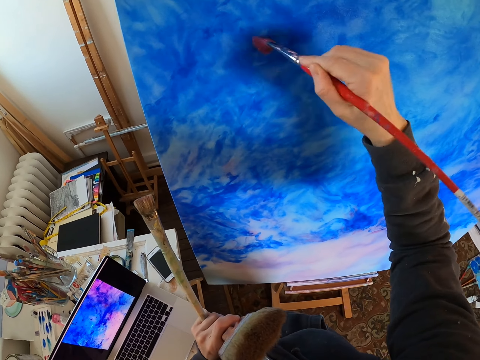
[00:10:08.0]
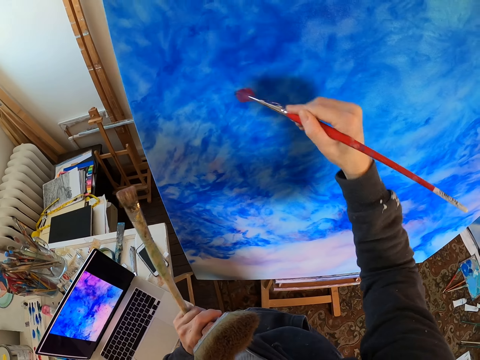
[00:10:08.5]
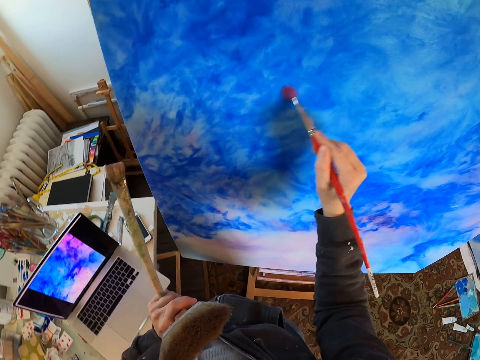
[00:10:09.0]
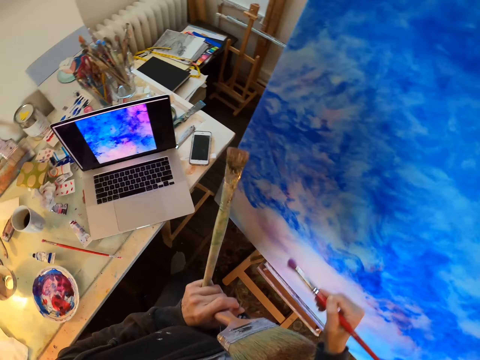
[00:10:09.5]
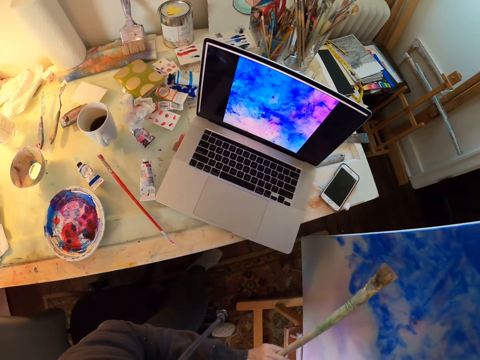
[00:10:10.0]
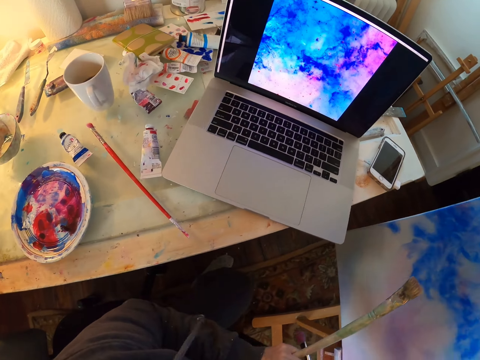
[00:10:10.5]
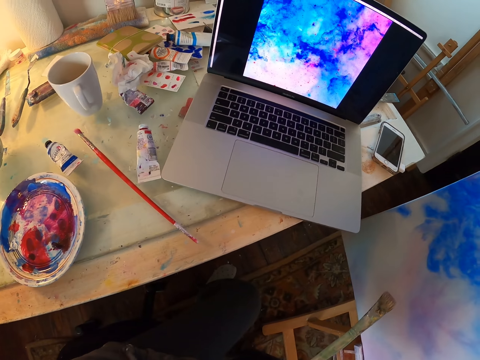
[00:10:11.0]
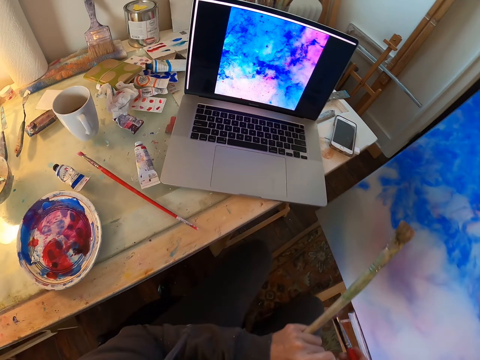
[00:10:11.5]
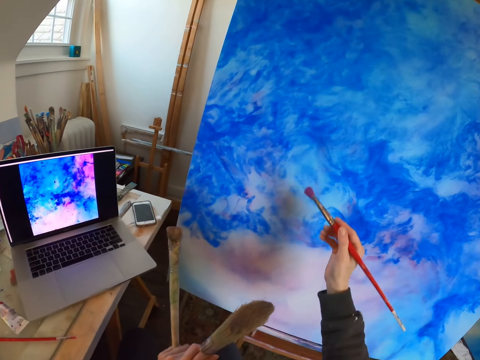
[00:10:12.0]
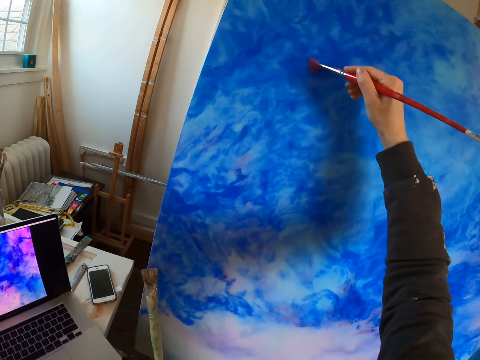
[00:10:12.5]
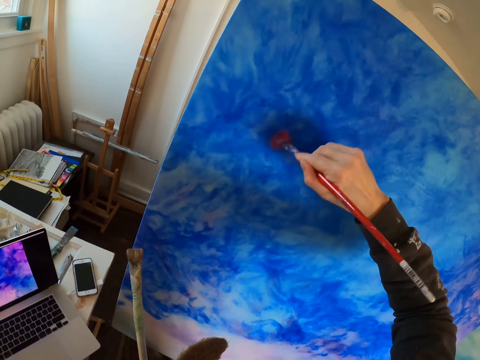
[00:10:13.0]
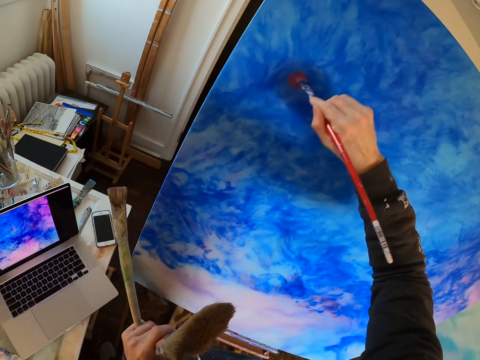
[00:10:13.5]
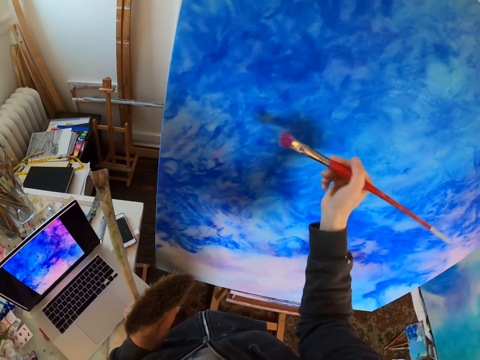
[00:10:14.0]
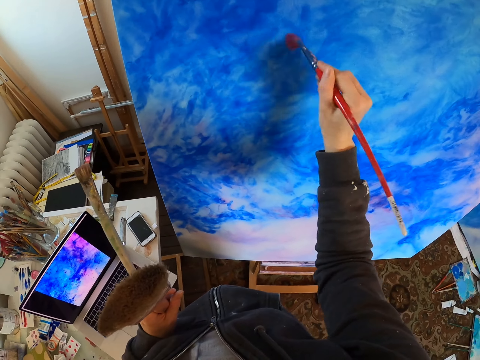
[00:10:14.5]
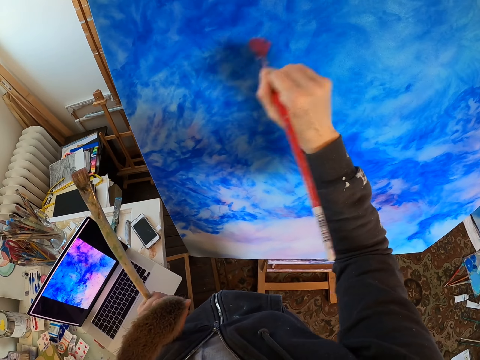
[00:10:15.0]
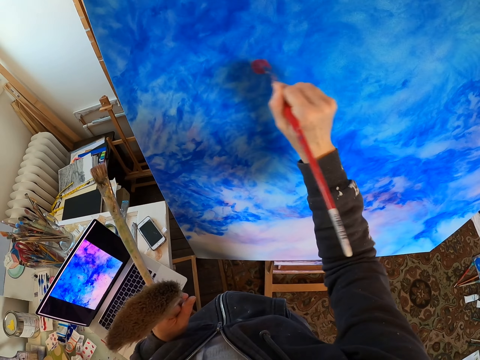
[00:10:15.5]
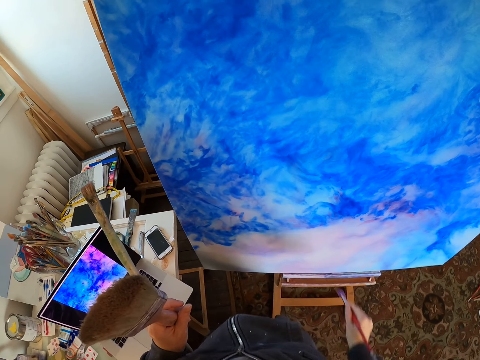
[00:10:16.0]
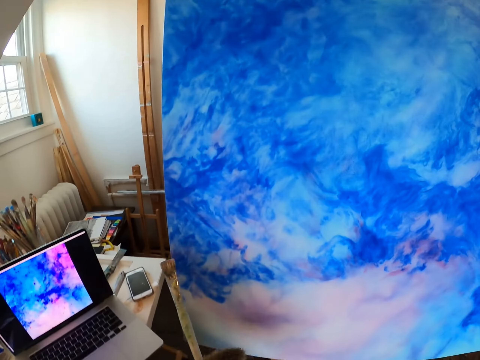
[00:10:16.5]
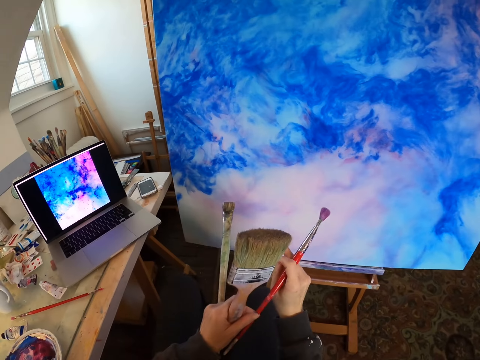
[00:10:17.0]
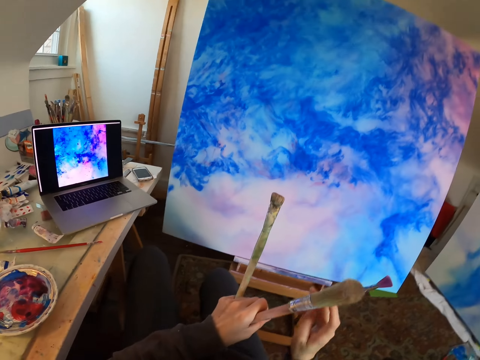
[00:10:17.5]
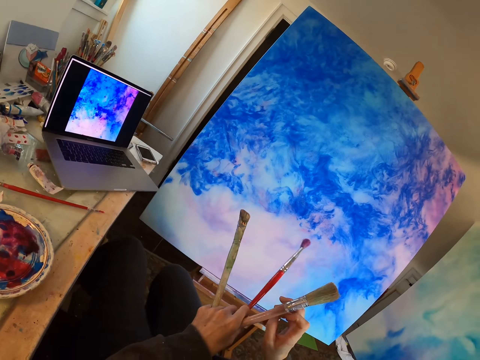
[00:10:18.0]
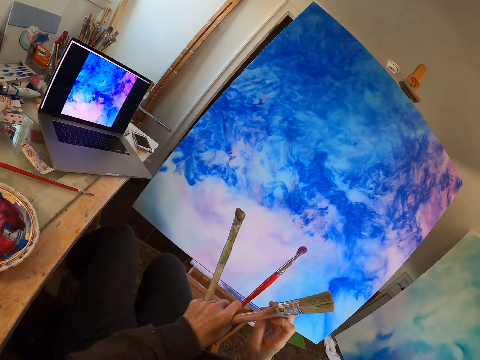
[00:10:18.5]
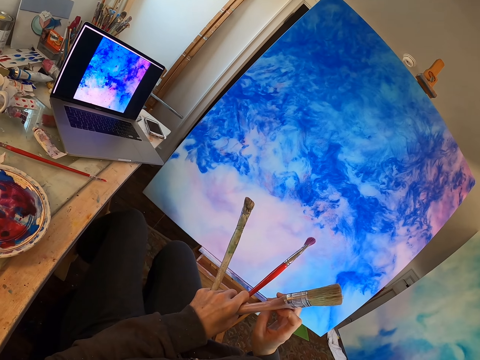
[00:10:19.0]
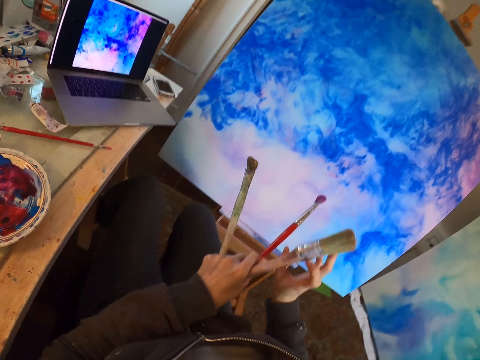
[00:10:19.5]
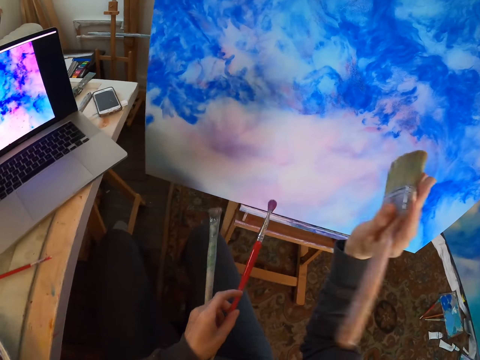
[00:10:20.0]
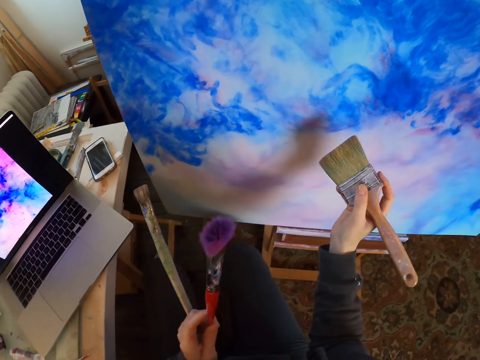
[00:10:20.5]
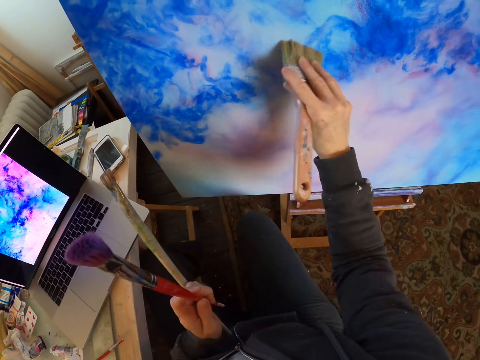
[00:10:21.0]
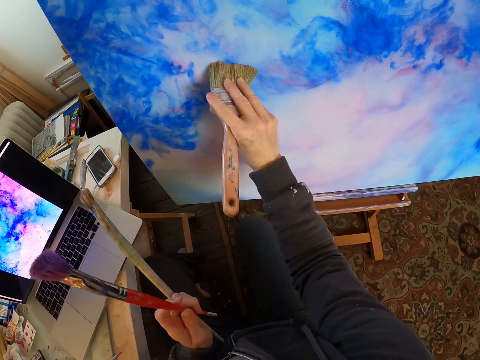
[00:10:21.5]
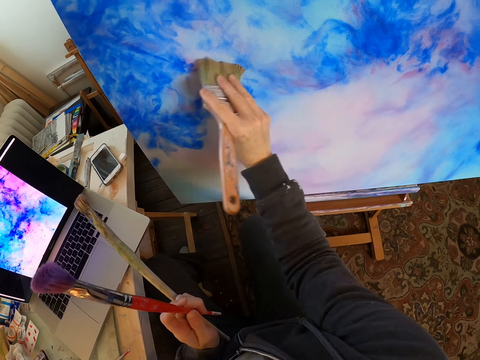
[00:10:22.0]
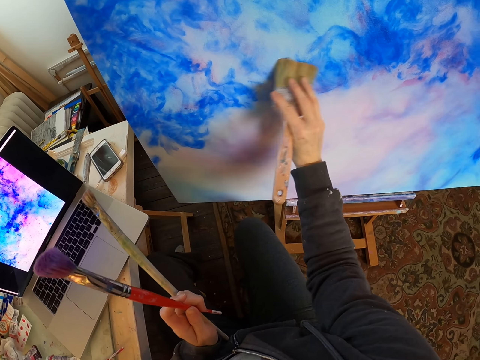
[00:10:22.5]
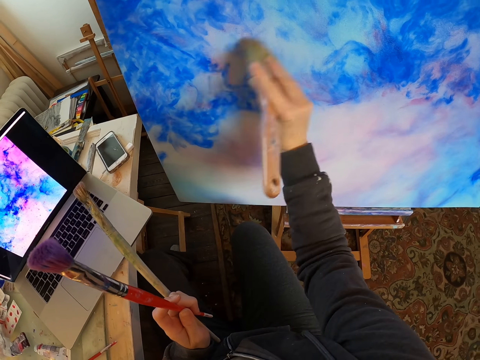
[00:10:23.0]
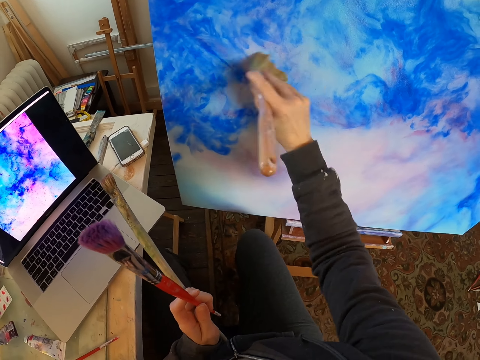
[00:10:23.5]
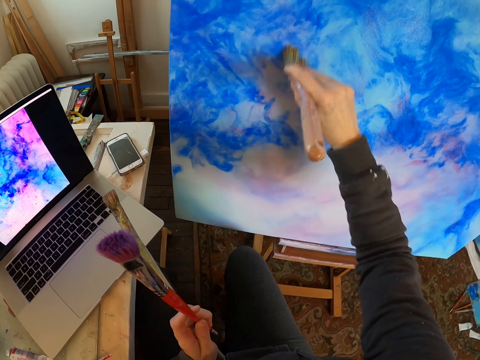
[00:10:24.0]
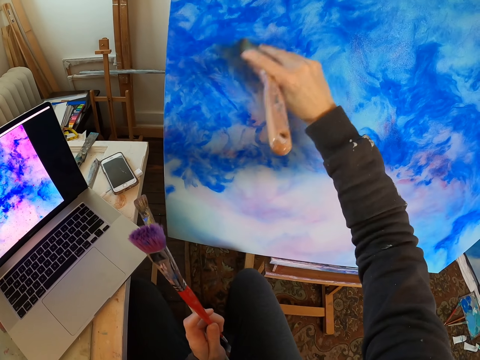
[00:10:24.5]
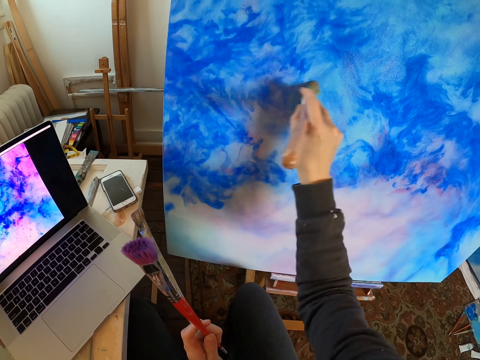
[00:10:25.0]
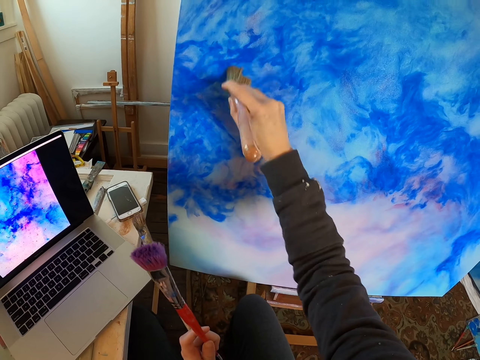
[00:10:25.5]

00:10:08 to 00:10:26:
The camera wearer turns to the side and looks at the laptop. They paint a board with a paint brush. They sit down. They turn to the side. They pass the paintbrush to the left hand. They hold paint brushes. They turn to the side. They pick the paintbrush with the right hand. They paint the board with the paint brush.

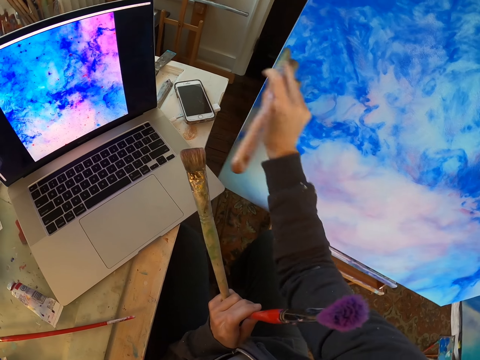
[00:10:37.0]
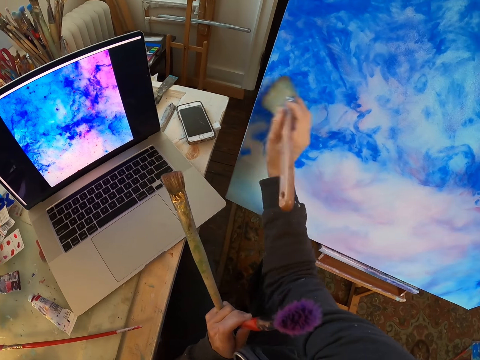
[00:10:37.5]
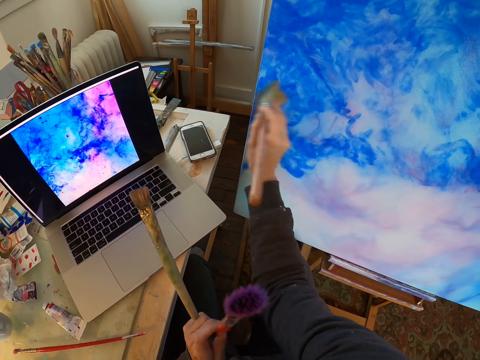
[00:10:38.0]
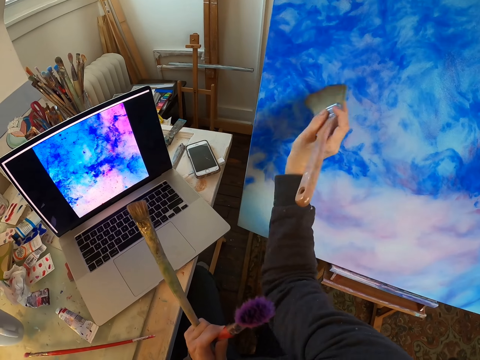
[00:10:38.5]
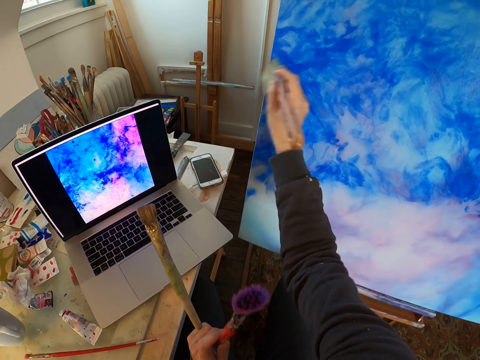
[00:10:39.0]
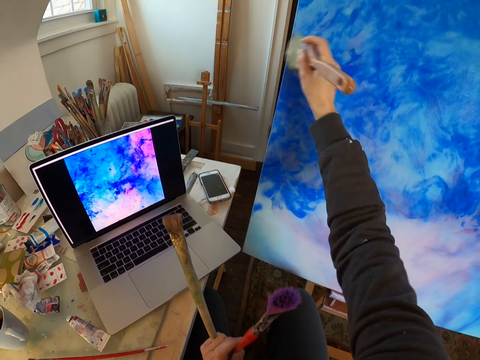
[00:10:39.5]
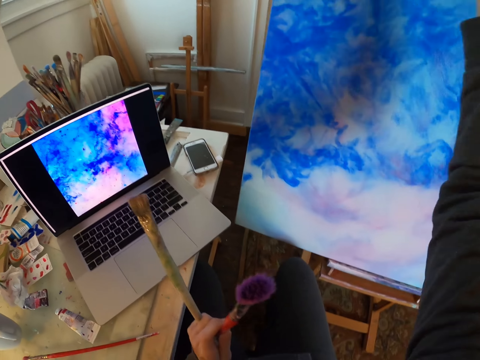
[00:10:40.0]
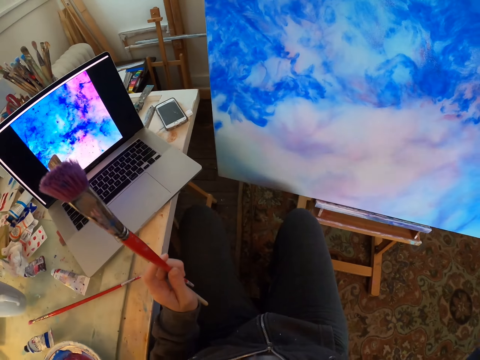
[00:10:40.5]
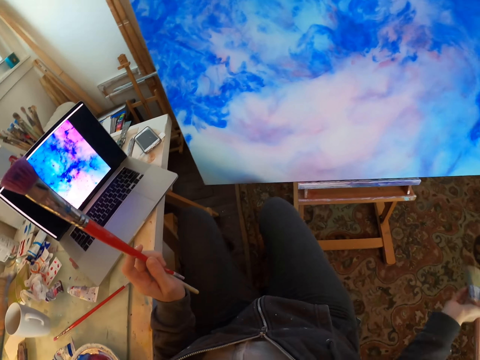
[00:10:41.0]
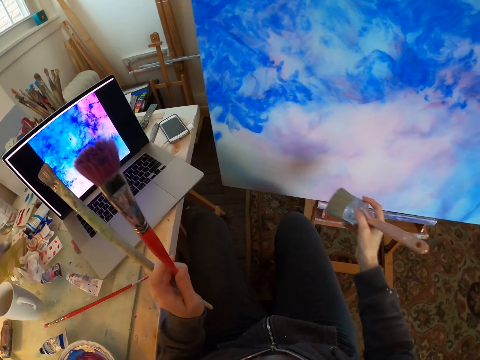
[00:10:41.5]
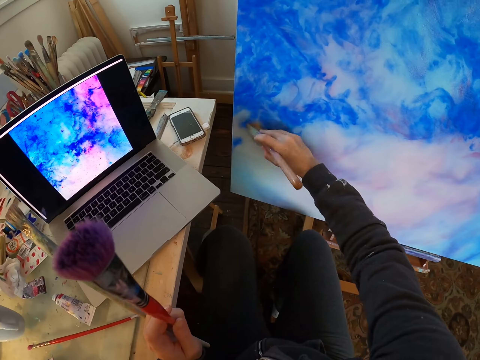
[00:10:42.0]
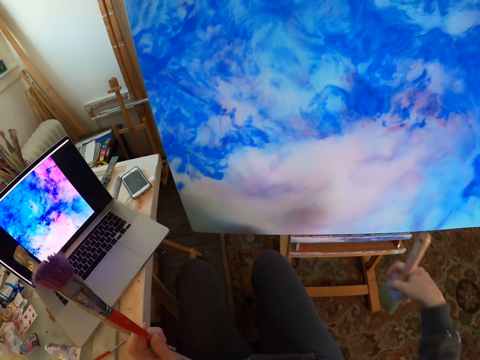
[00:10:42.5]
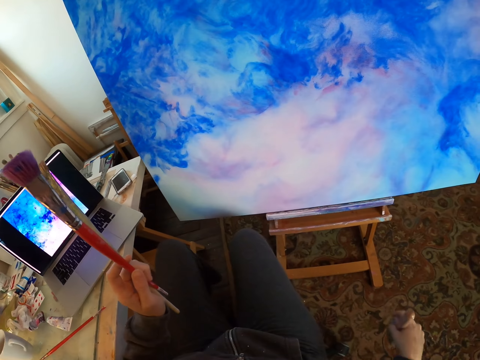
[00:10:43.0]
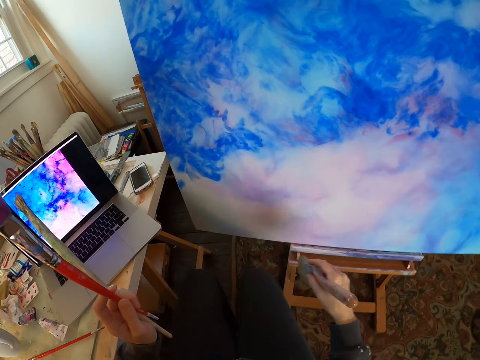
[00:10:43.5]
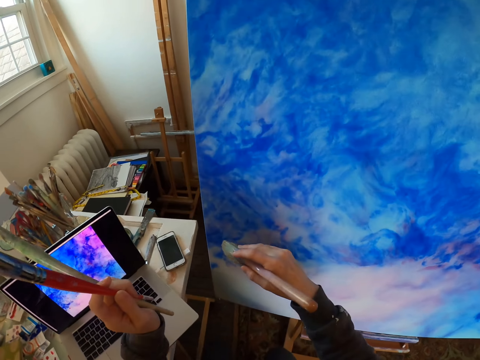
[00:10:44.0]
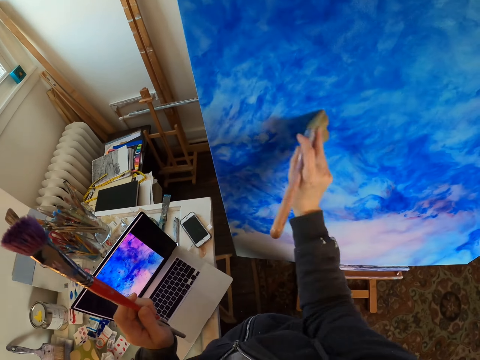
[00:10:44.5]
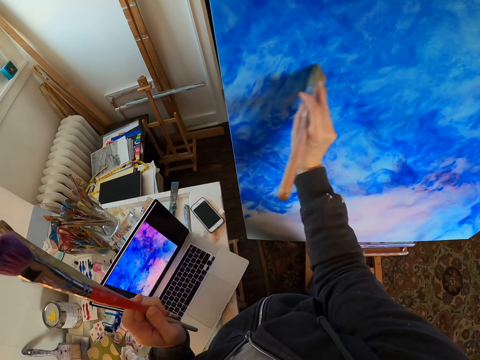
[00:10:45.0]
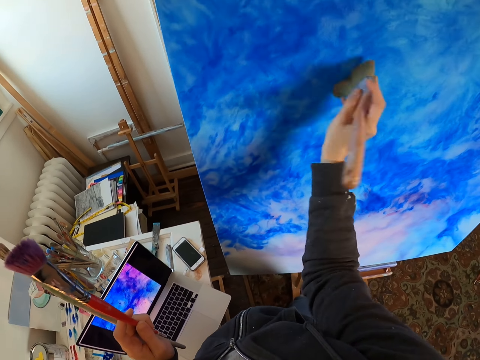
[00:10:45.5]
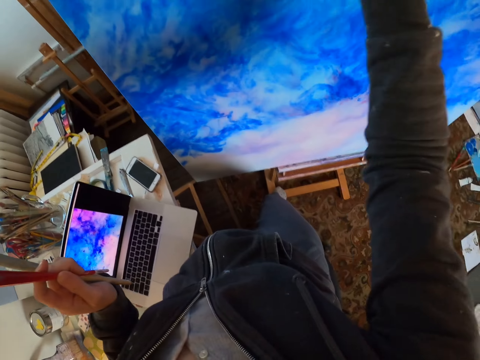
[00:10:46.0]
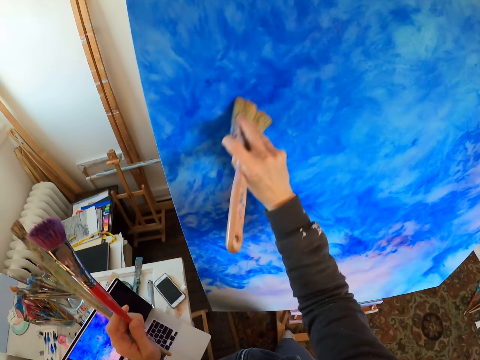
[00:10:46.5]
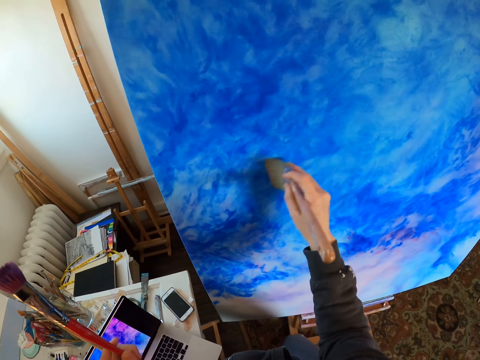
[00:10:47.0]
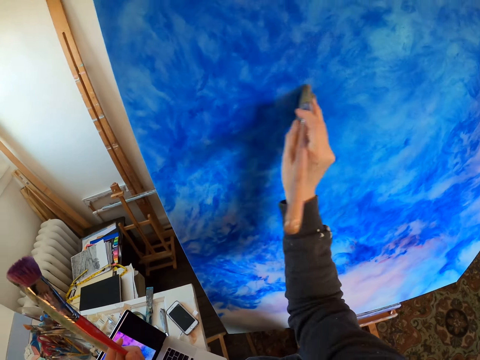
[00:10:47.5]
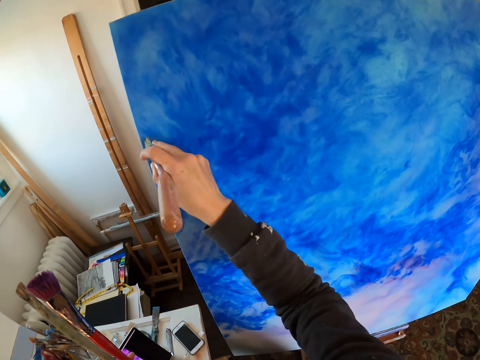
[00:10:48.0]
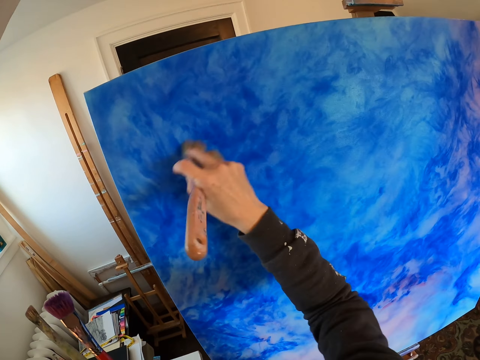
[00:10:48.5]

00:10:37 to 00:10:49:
The camera wearer turns to the side. They paint a board with a paint brush. They lower the right hand. They turn to the side. They lower the right hand. They paint the board with the paint brush. They turn to the side.
